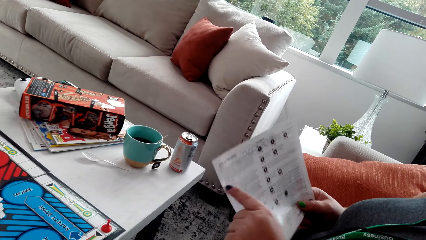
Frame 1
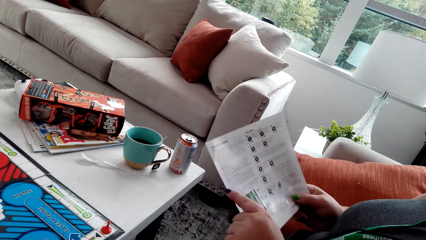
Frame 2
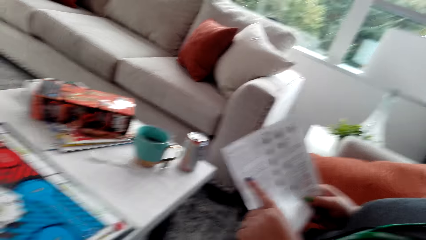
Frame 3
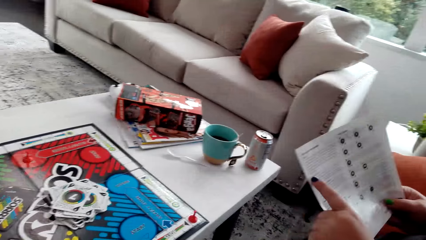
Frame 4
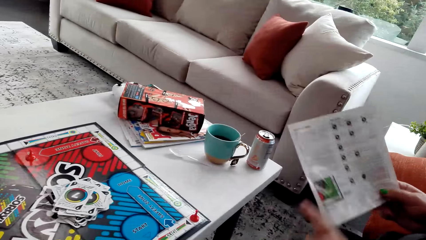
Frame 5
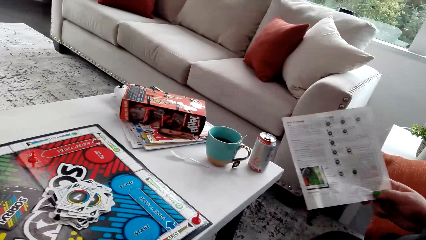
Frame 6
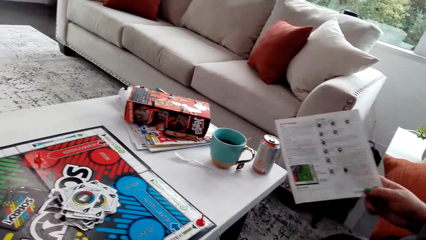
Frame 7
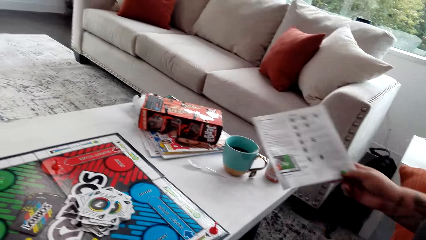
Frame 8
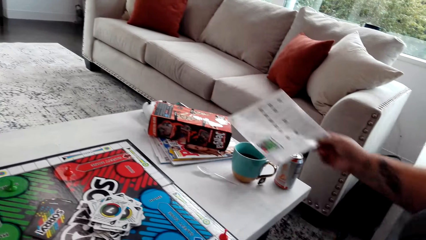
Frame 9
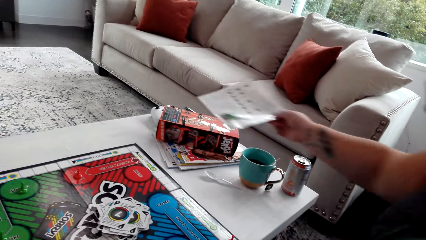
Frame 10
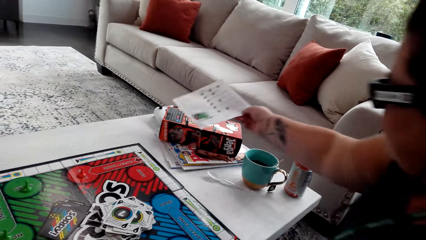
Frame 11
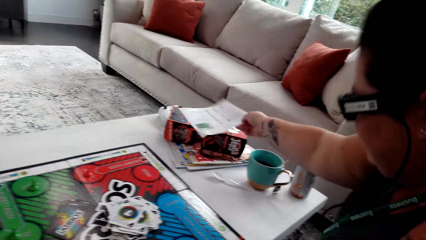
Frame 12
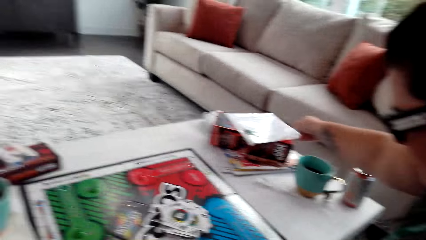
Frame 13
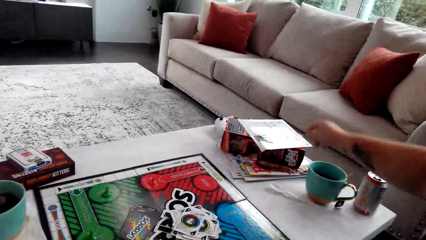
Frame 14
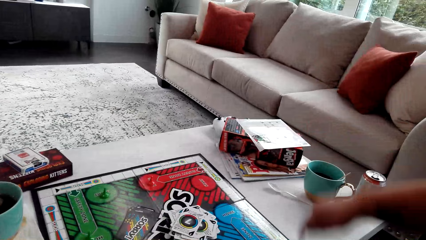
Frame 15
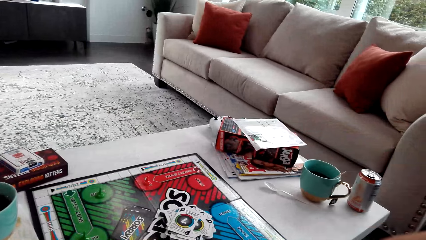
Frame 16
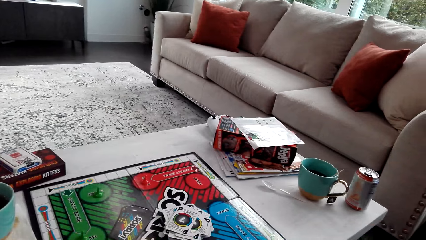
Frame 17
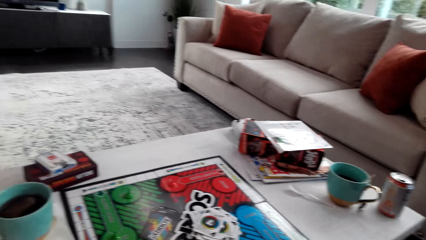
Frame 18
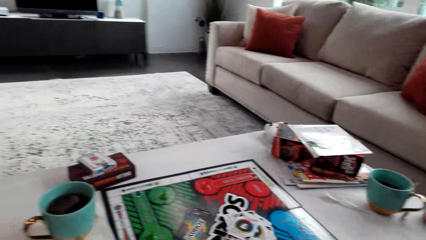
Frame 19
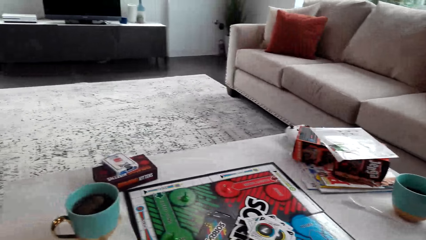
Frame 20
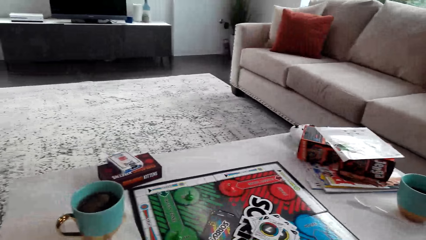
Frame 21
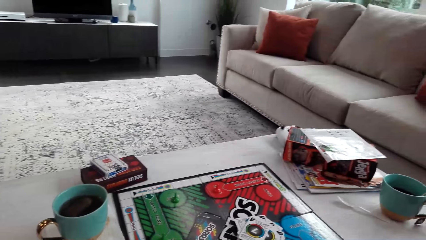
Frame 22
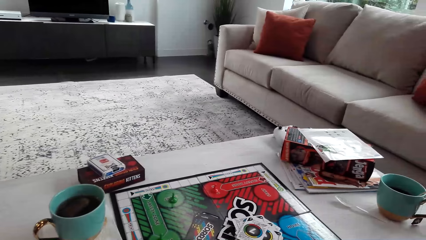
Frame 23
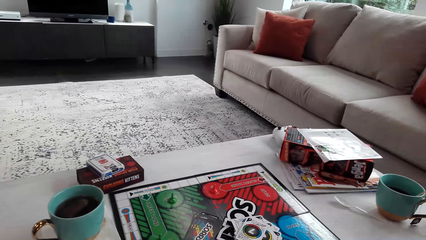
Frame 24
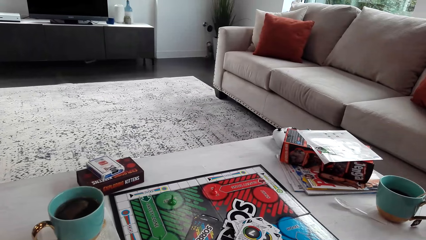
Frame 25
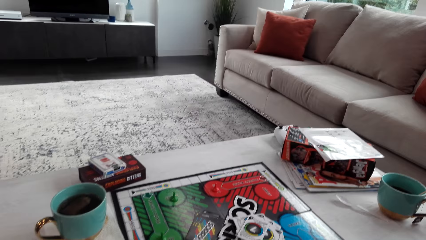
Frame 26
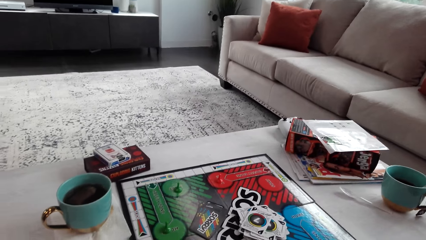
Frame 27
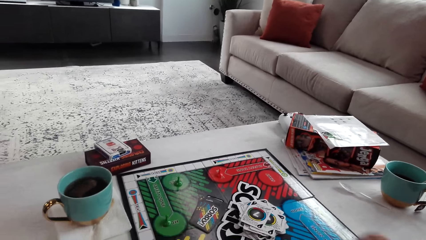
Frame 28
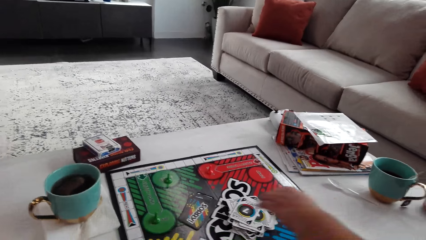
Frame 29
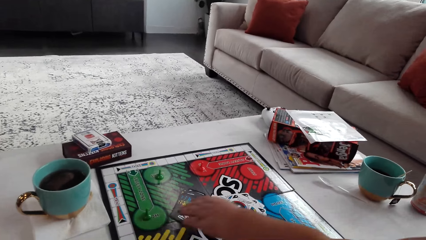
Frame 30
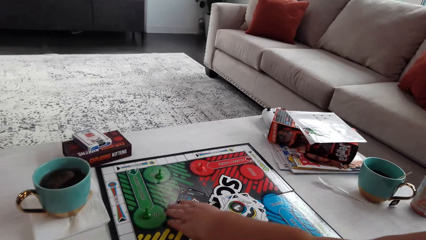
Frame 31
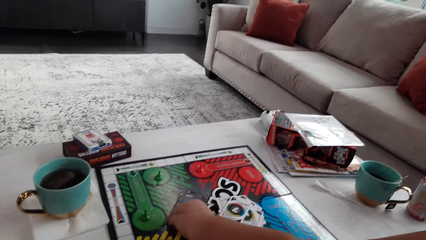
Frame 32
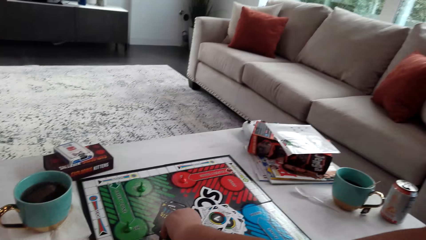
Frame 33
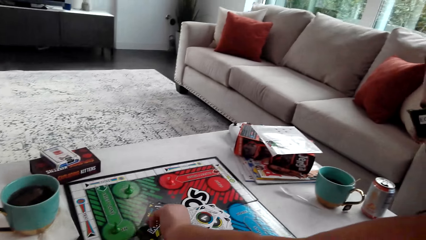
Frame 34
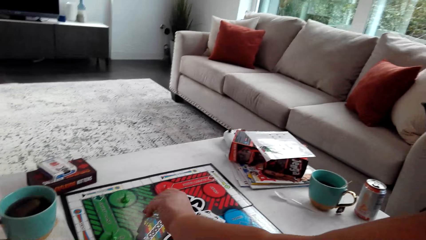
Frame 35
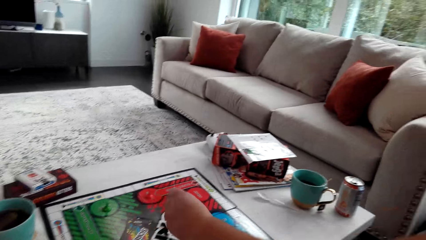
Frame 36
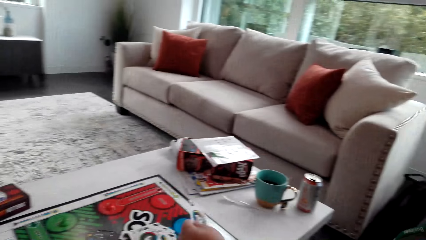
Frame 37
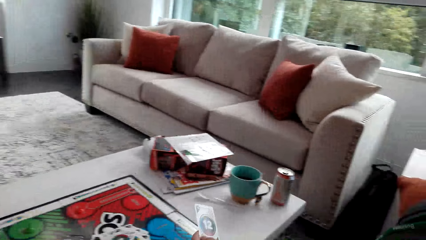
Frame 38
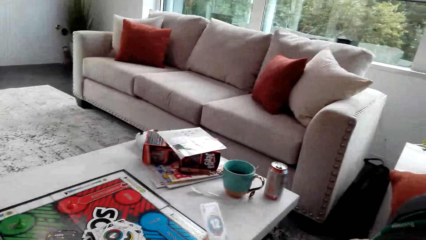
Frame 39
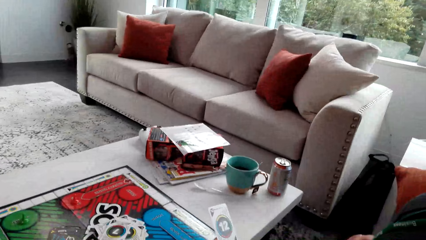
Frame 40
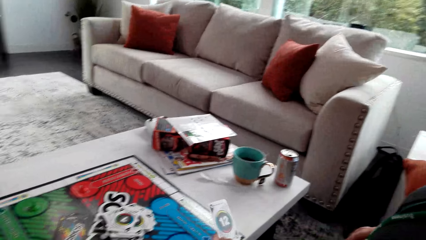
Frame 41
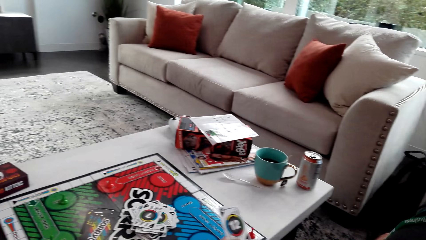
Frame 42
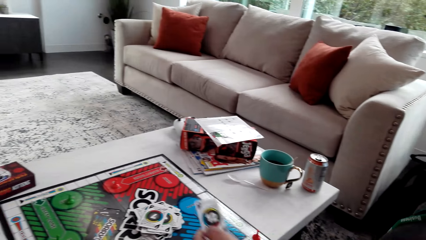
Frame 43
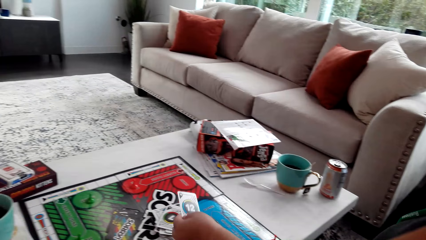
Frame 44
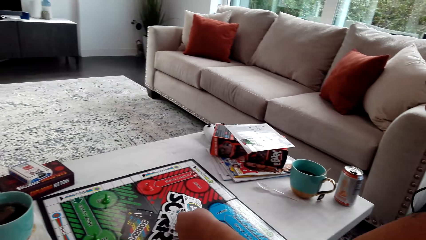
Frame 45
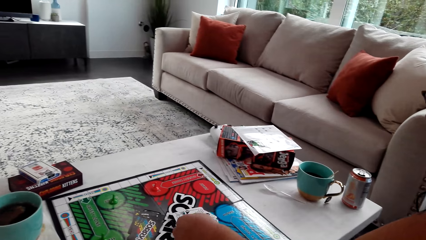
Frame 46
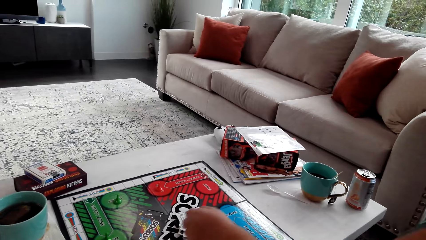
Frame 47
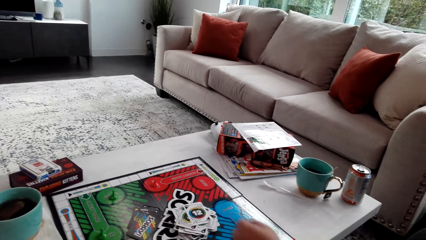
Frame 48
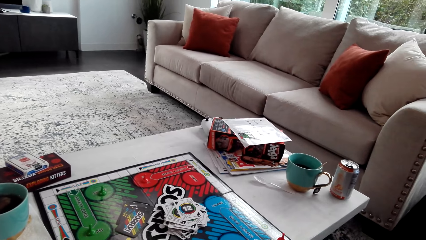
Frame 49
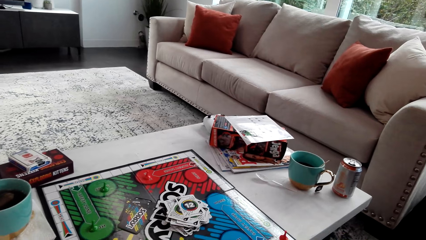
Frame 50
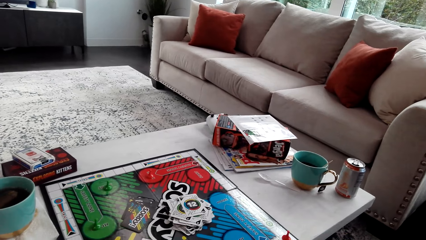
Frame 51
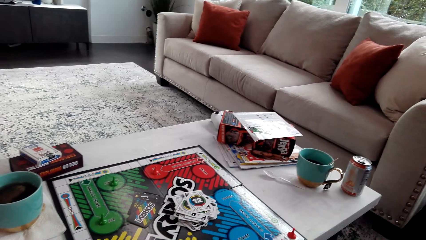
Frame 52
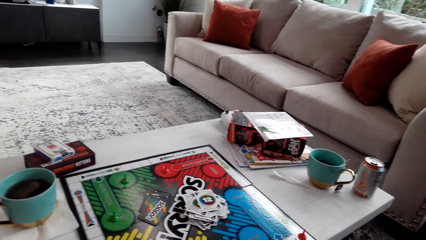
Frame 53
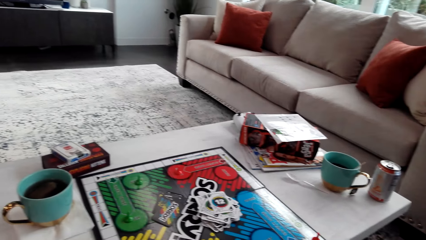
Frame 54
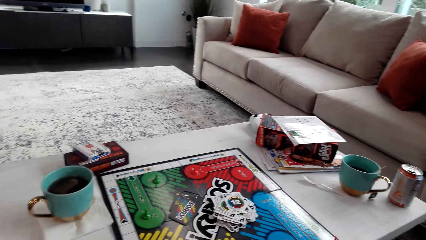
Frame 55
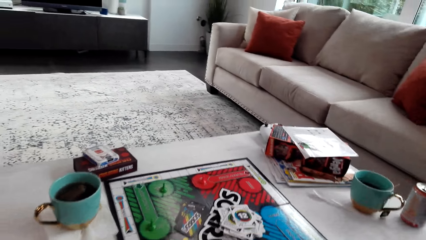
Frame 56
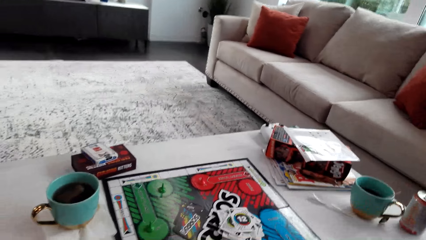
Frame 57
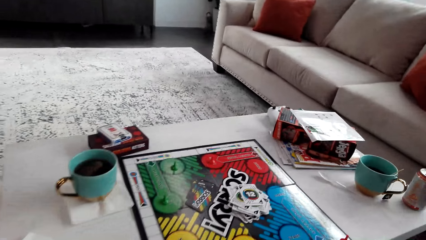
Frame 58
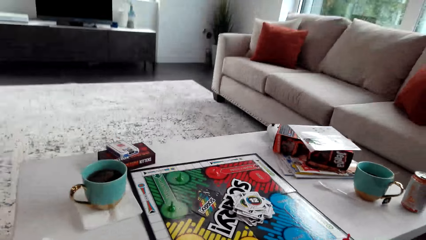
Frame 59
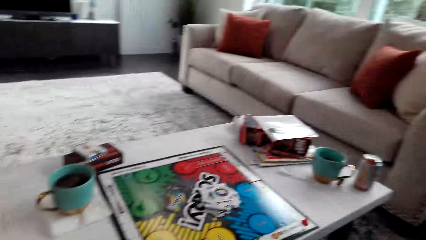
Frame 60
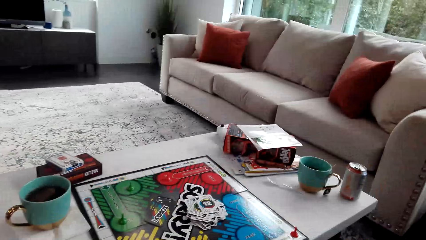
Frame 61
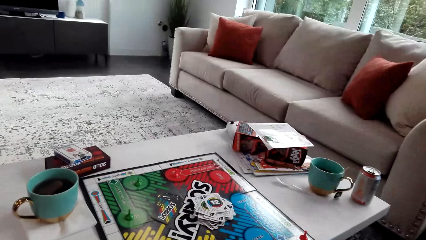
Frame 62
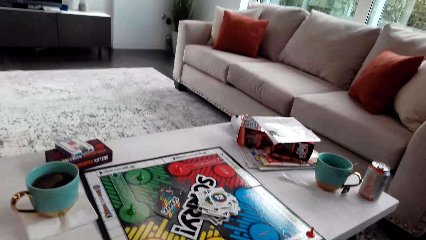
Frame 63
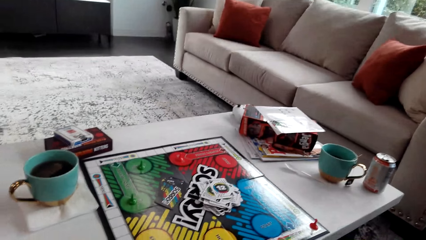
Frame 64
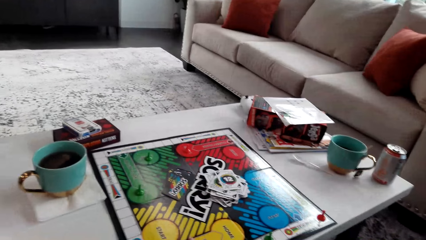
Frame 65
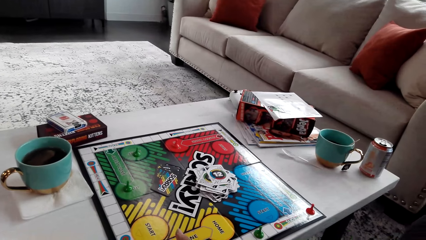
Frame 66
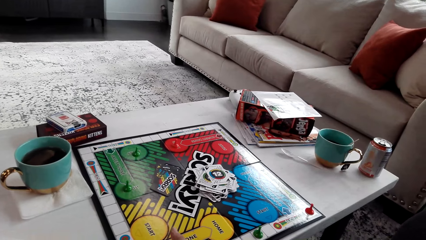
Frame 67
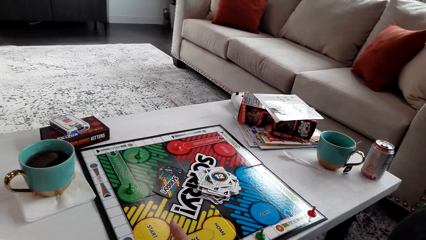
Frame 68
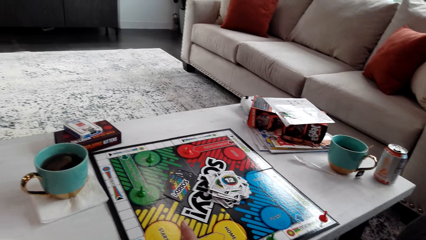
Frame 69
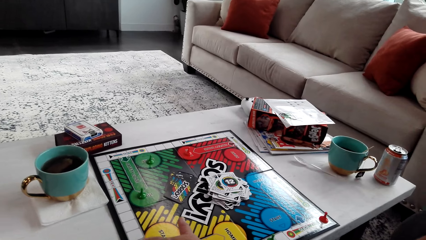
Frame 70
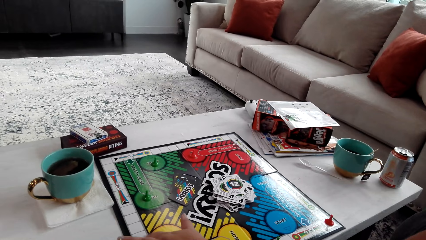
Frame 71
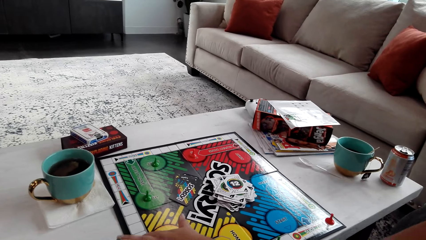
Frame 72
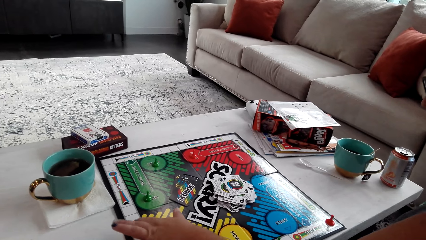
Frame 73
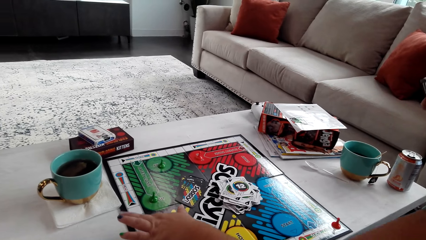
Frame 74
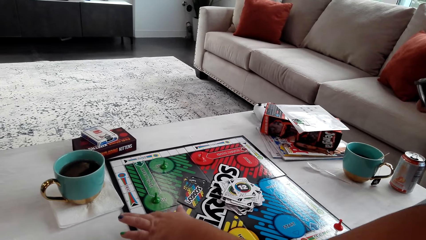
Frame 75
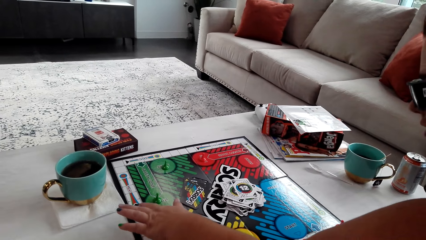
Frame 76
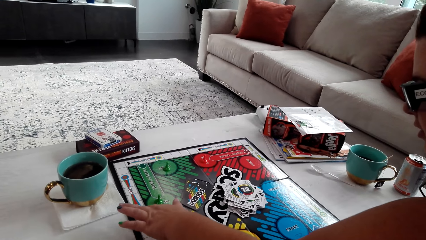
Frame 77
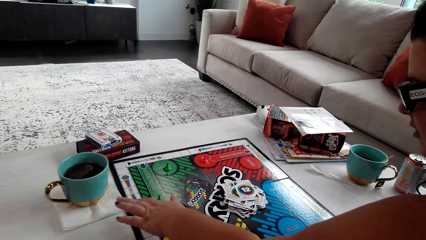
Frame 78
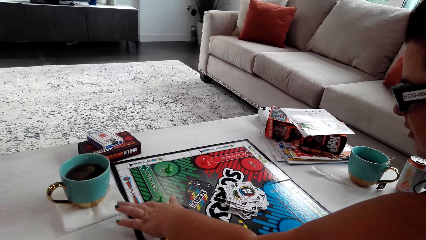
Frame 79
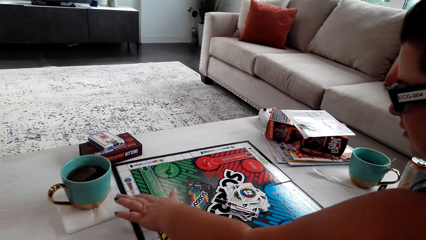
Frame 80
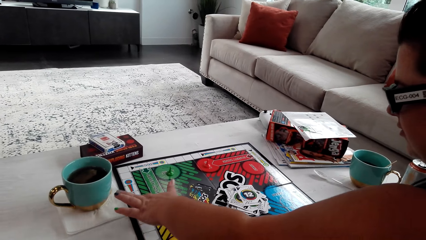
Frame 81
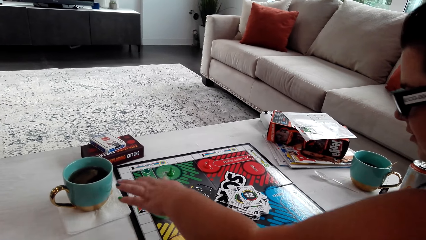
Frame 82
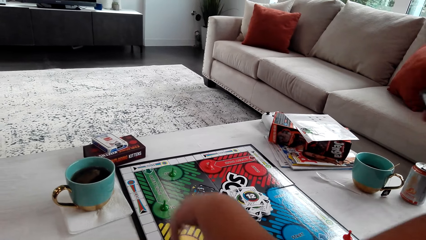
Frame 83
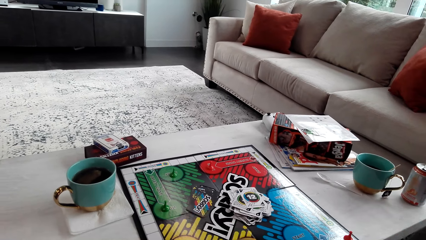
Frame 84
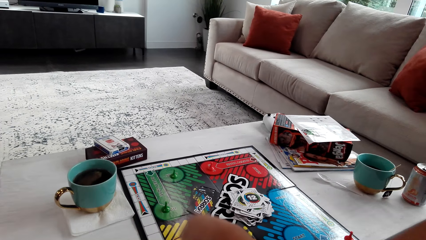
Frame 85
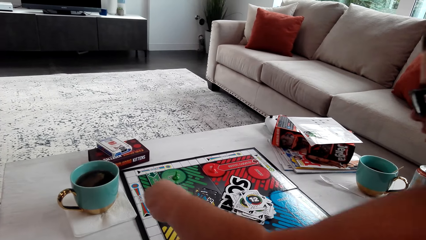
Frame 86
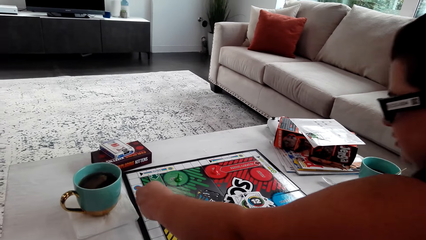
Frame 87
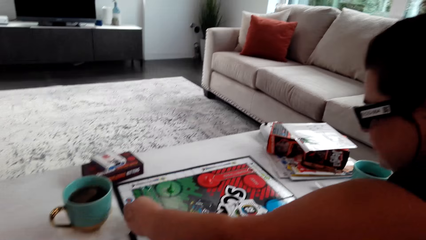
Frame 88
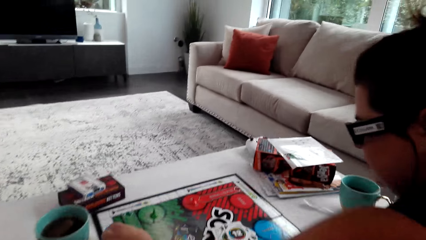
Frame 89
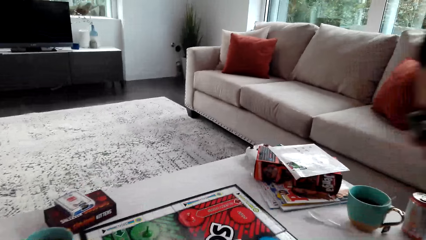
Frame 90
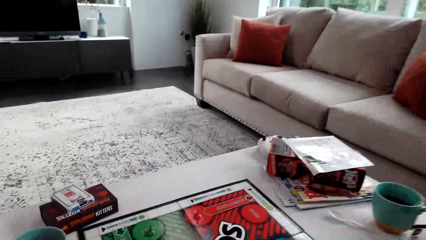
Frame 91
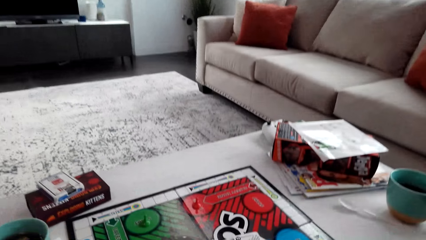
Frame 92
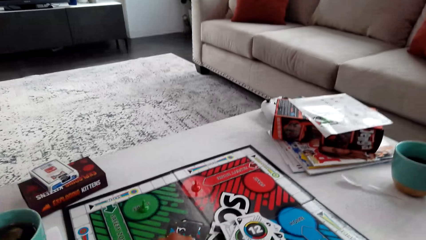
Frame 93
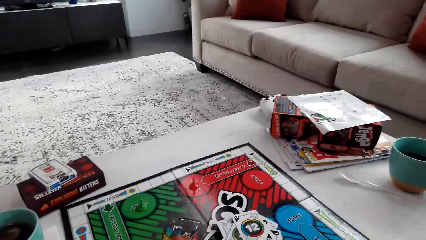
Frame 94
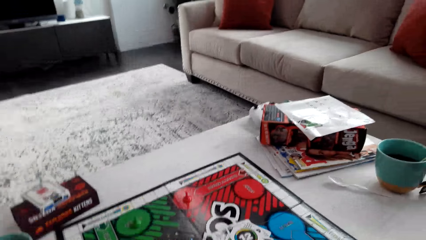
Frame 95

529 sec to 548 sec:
A woman places the paper on the table and picks the card. The woman plays the board game with the camera wearer. The woman puts down the card and moves the pawn.
